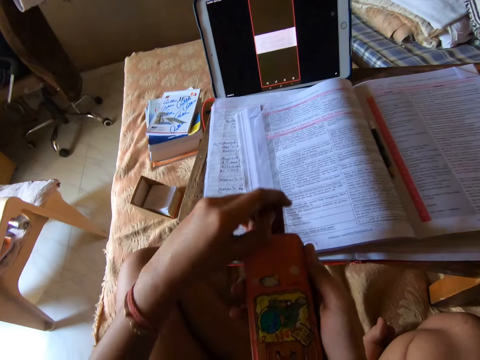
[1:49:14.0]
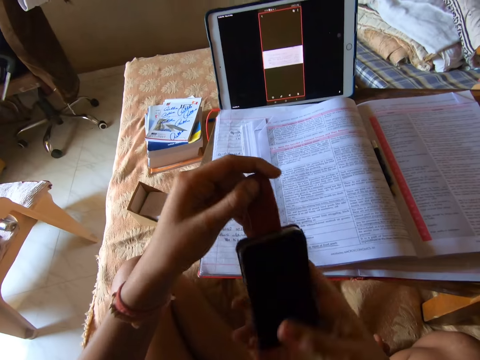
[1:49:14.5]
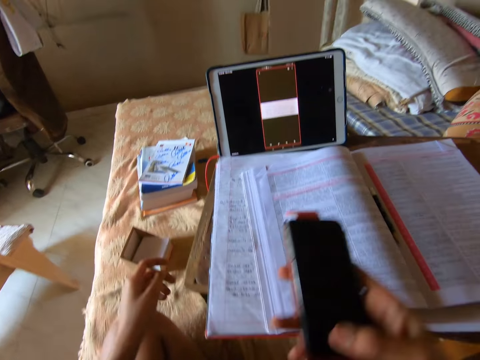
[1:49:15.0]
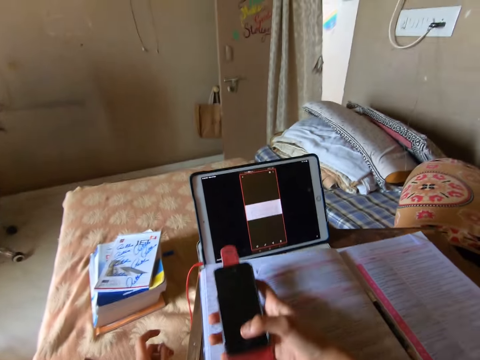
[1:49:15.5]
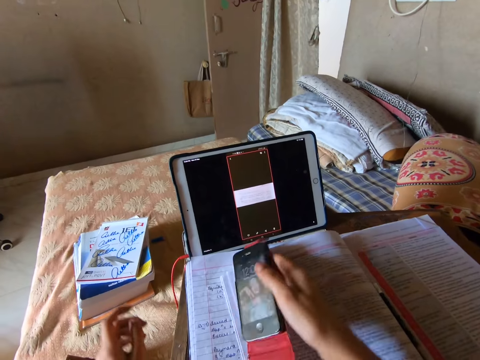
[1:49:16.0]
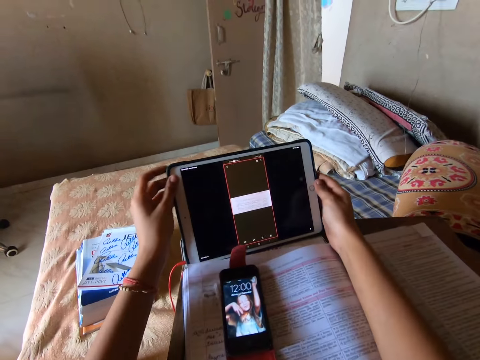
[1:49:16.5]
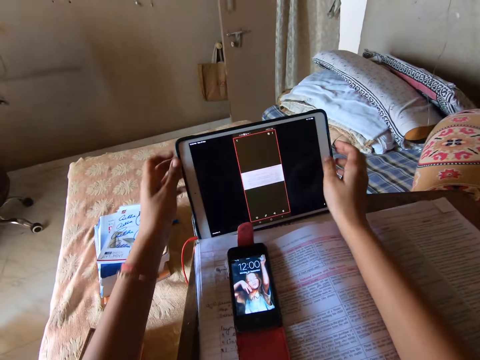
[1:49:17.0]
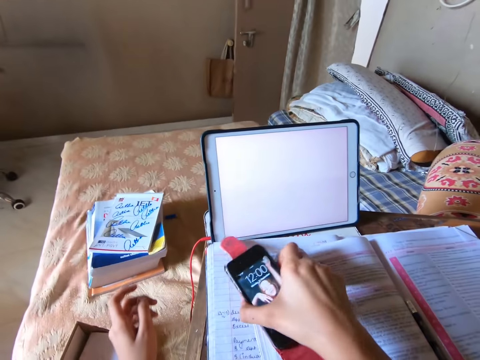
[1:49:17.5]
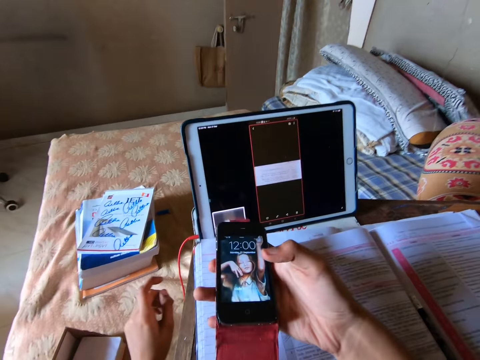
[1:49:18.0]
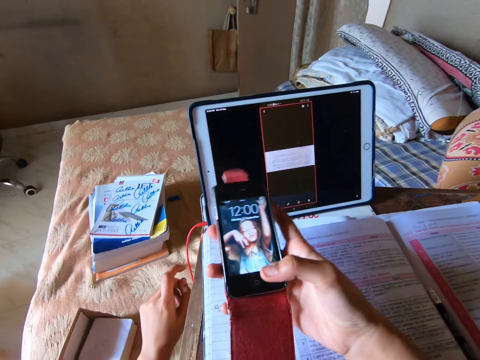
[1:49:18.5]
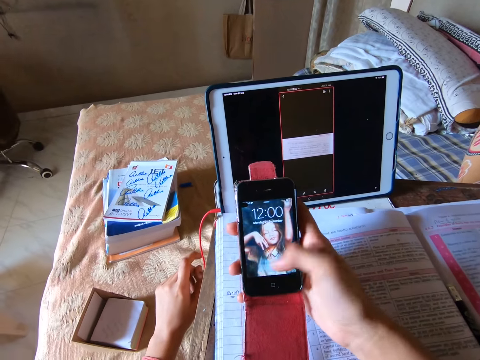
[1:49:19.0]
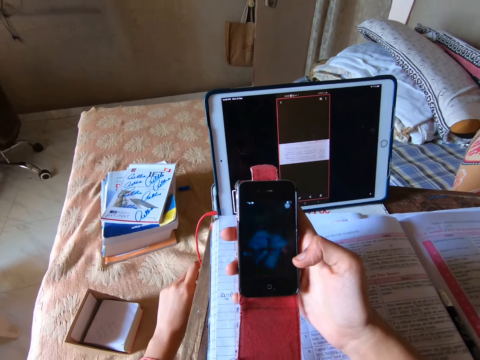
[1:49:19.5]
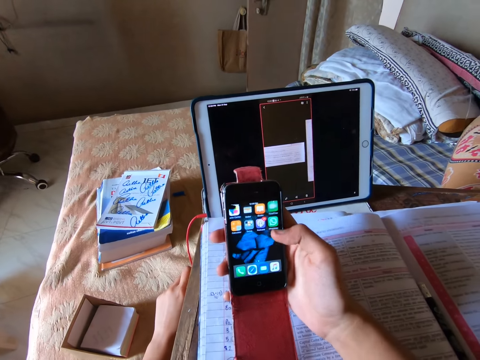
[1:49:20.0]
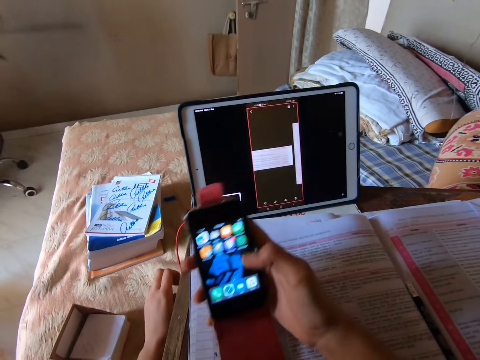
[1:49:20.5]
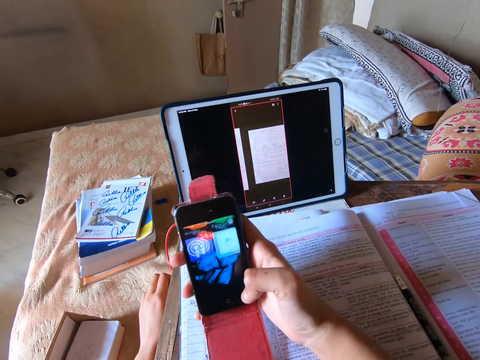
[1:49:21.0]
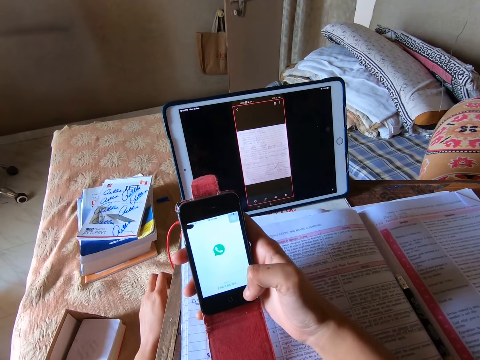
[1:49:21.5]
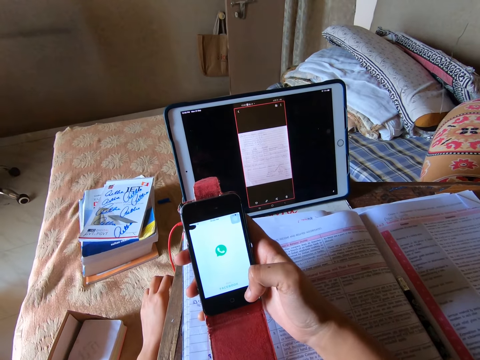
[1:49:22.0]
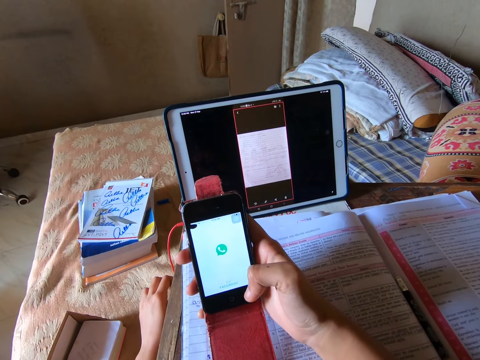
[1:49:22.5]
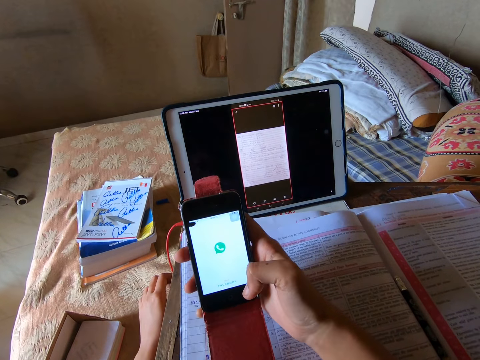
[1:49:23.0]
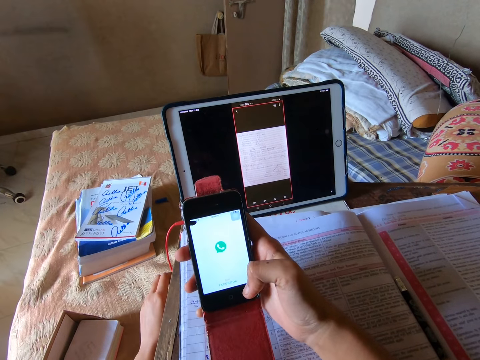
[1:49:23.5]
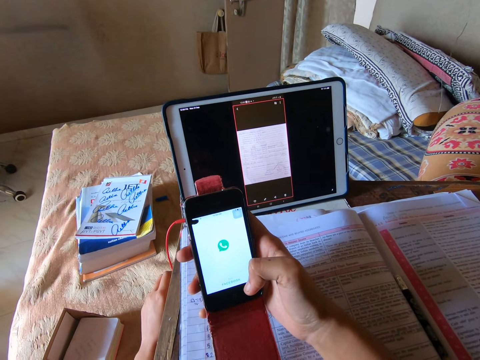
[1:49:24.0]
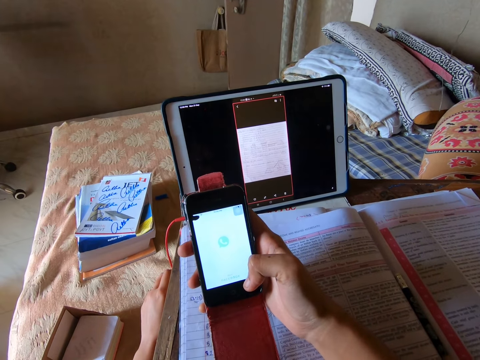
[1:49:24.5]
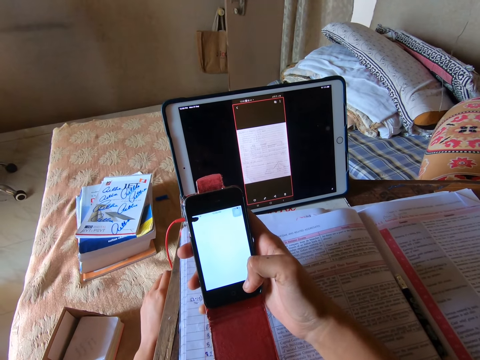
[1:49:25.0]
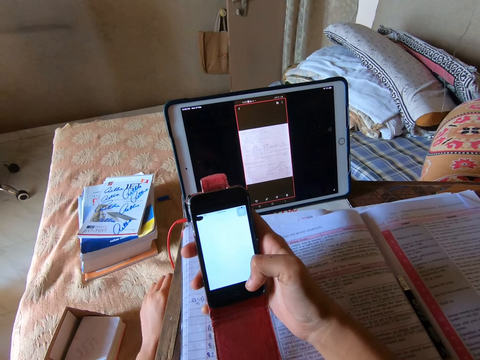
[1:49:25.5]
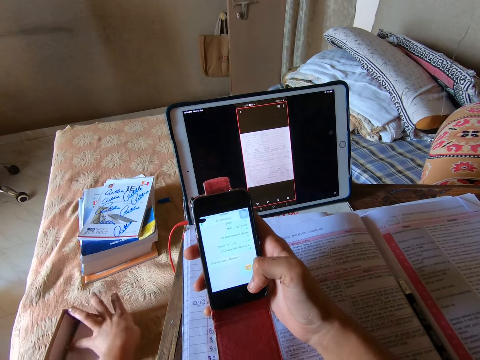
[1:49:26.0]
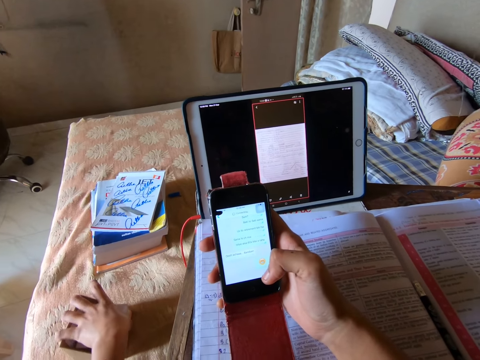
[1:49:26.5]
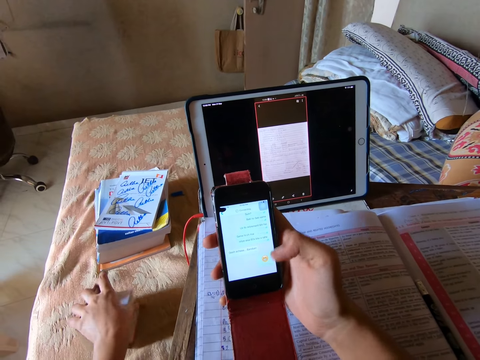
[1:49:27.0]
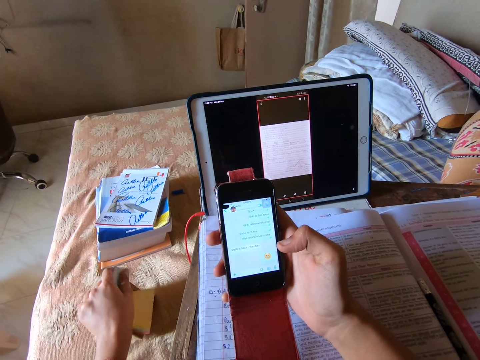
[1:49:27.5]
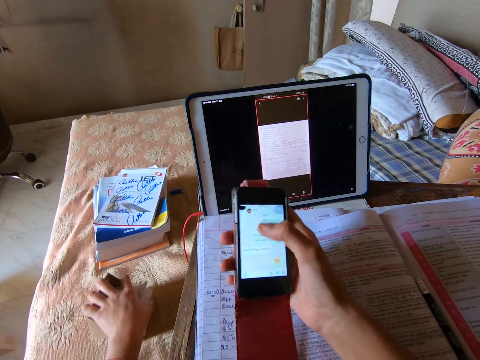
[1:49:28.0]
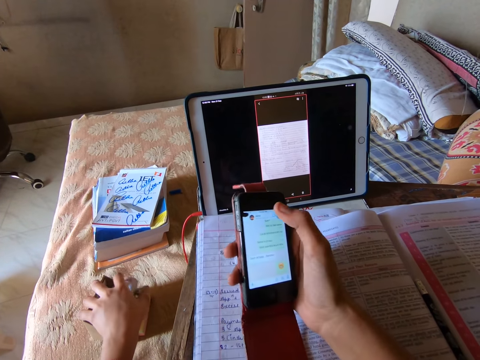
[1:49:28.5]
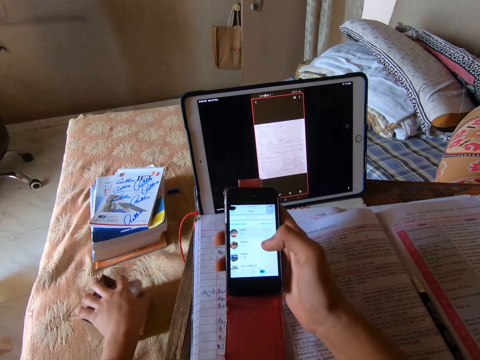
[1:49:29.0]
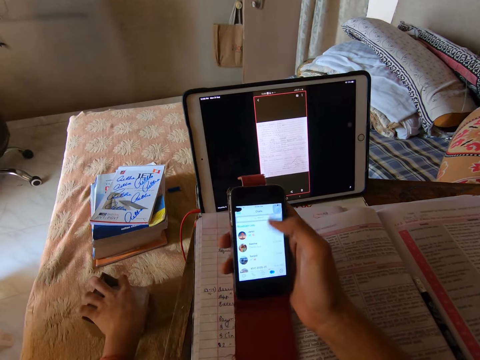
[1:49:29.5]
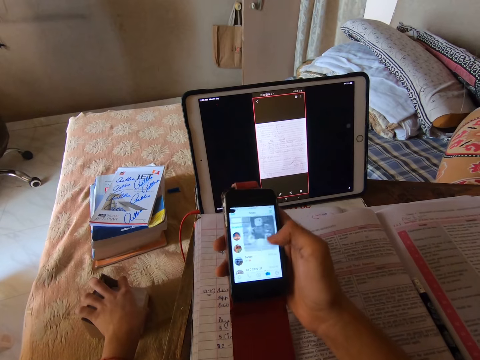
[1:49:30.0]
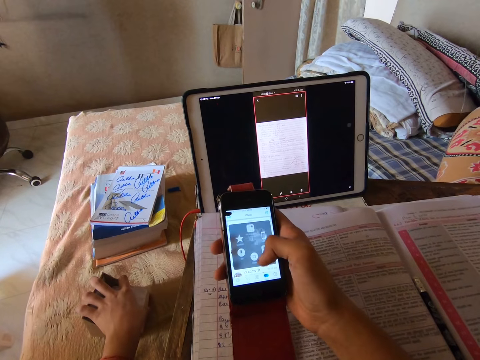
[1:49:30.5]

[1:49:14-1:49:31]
The camera wearer turns on the phone screen. She operates the phone in her hand. She puts the phone down. She presses a button on the iPad. She picks up the phone with her right hand. She operates the phone with her right hand. She holds the box with her left hand. She adjusts the box with jotters with her left hand.

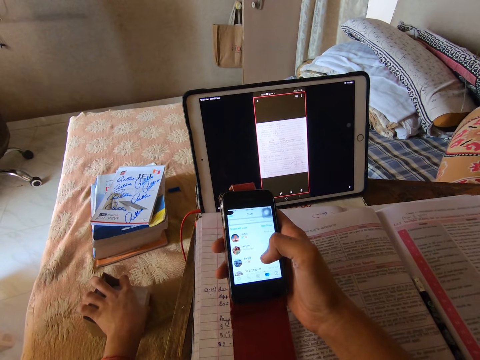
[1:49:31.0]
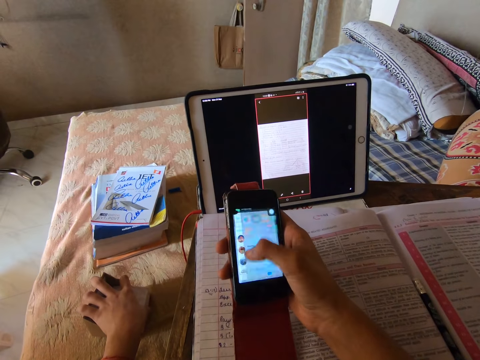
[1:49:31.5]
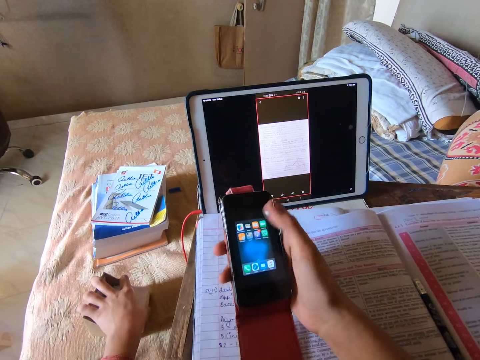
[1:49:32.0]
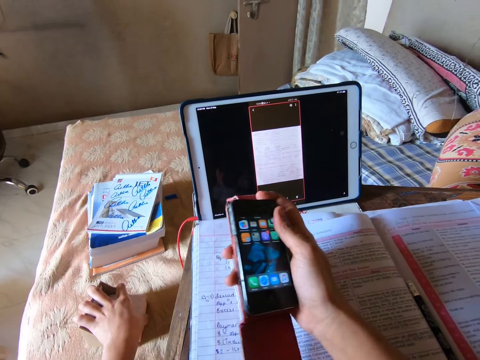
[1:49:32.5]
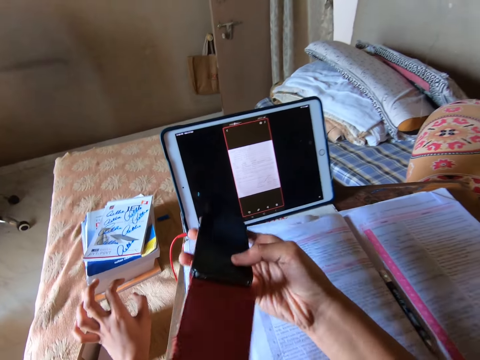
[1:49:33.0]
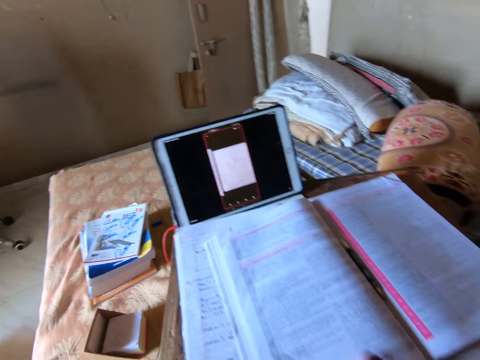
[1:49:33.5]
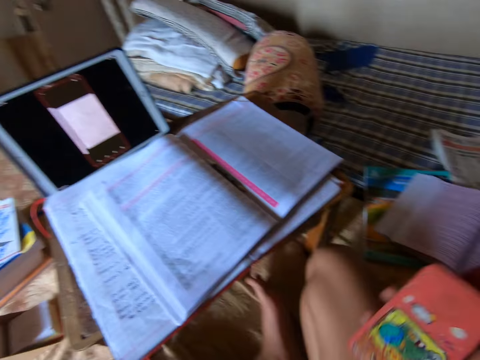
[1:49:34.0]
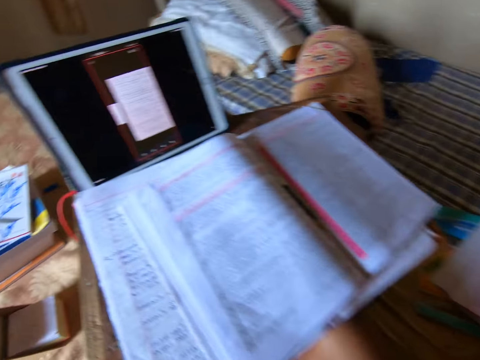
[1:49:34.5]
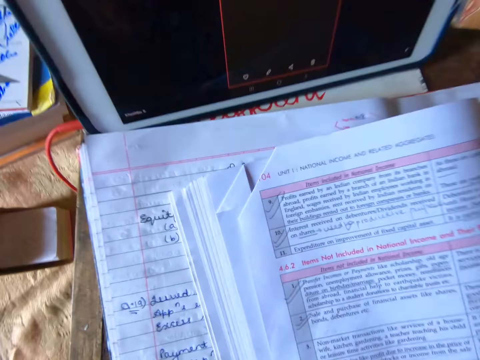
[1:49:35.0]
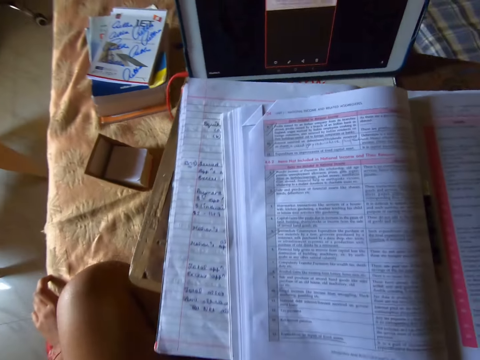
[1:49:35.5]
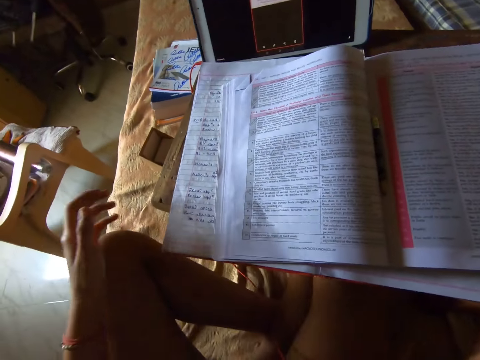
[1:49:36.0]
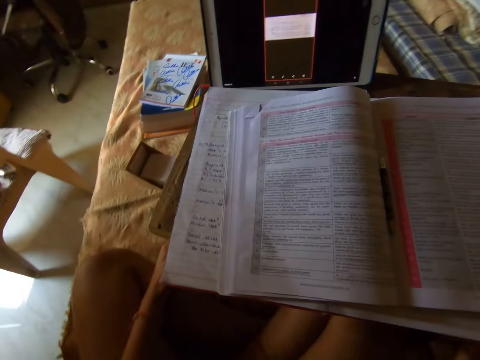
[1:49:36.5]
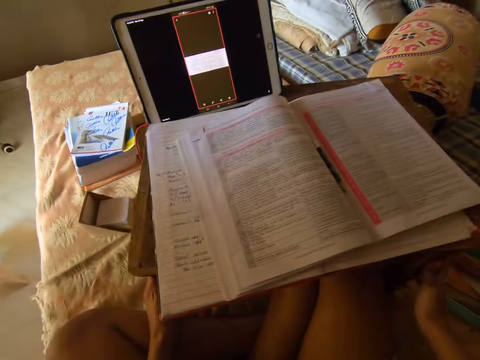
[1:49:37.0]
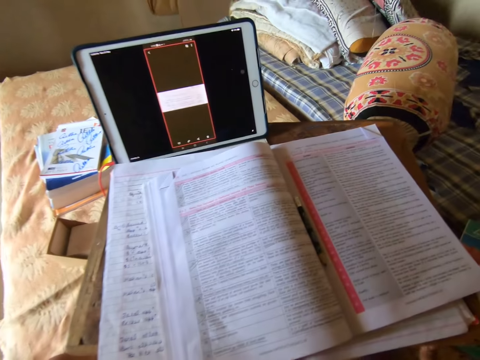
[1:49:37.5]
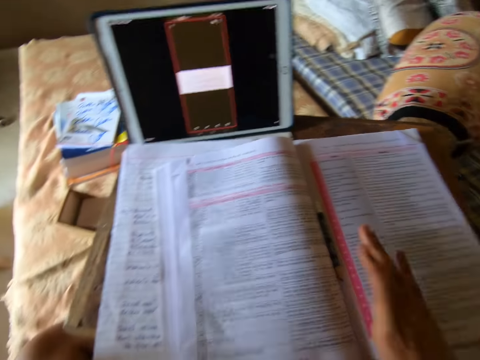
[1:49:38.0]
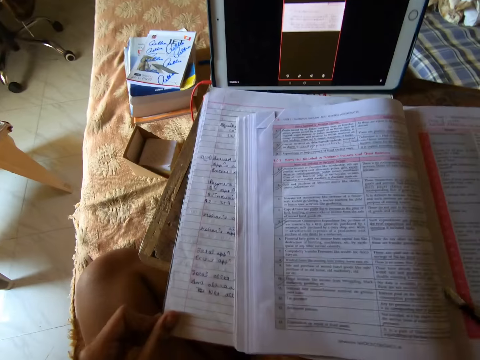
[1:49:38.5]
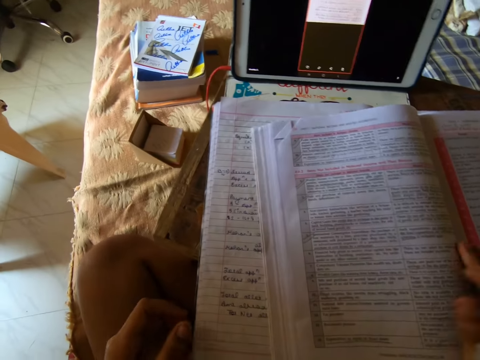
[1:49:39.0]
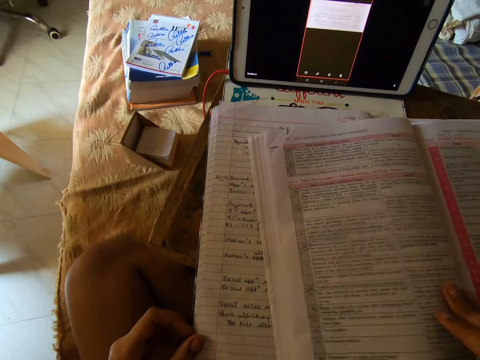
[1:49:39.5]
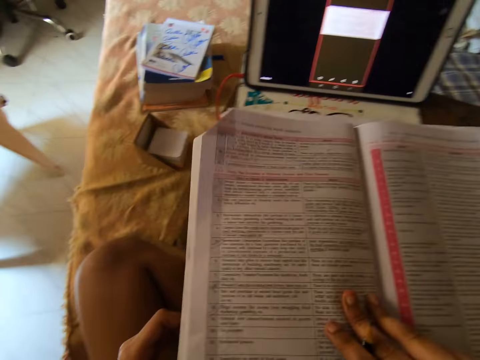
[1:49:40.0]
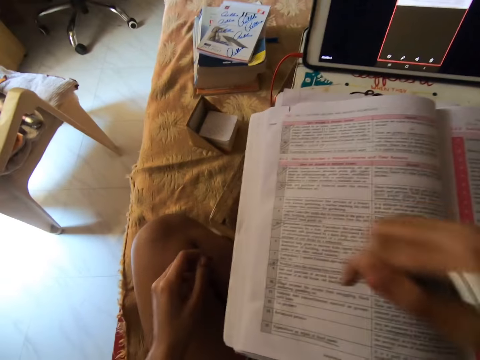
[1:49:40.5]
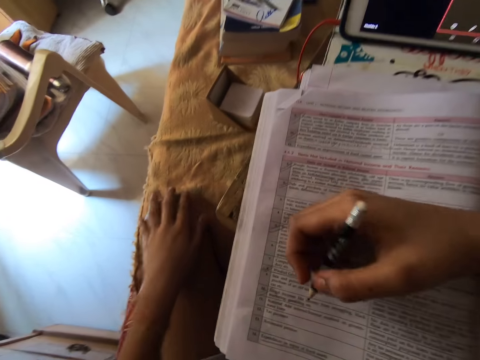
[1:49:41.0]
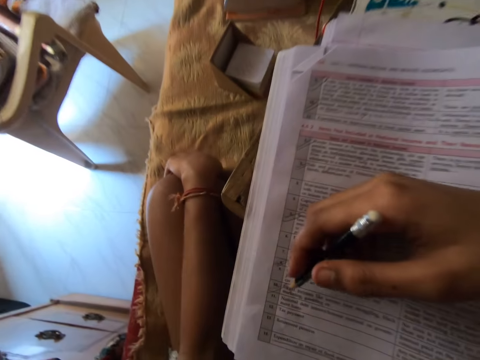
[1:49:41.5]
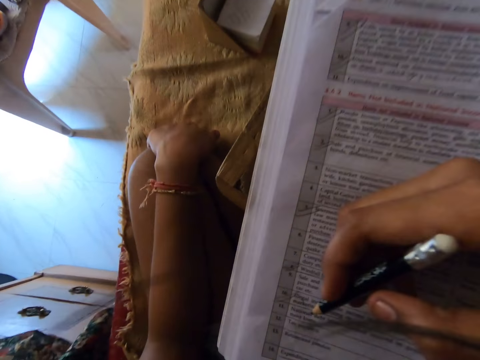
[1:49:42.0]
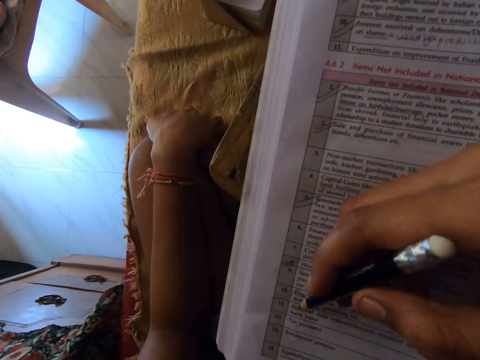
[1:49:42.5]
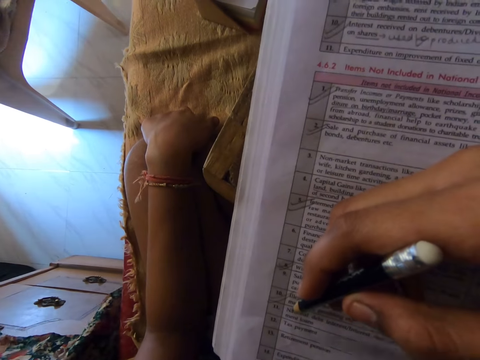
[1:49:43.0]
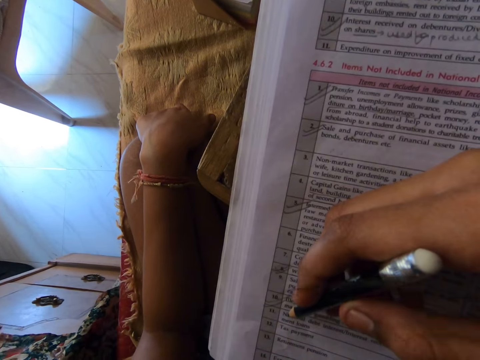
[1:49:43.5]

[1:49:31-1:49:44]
The camera wearer switches off the phone in her hand. She puts away the phone. She adjusts the desk. She picks up the pencil in between the book on the table with her right hand. She adjusts the book on the table with her right hand. She reads the book.
